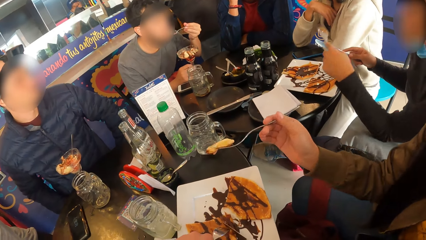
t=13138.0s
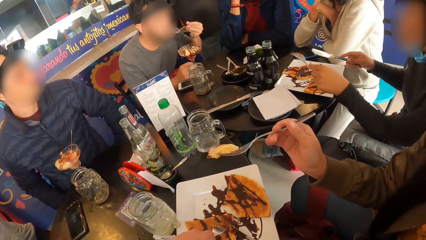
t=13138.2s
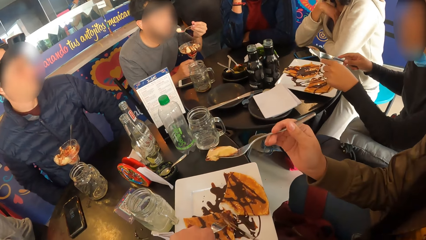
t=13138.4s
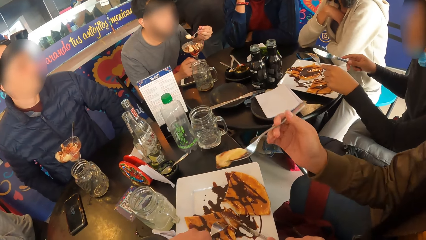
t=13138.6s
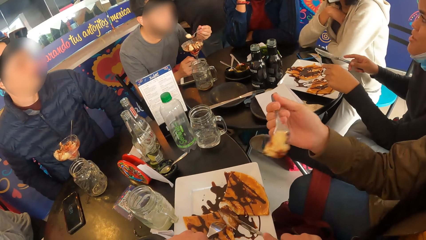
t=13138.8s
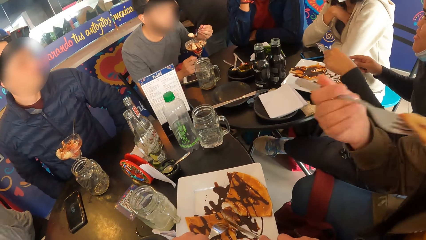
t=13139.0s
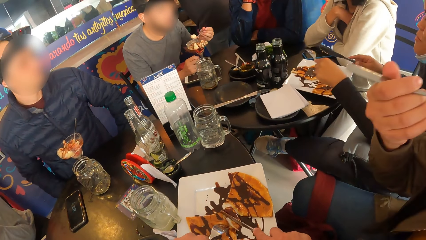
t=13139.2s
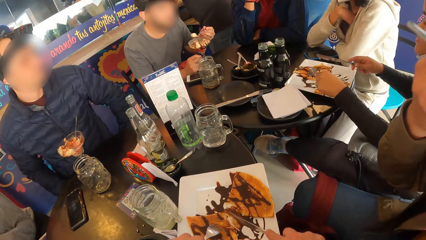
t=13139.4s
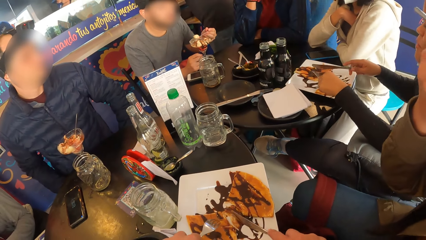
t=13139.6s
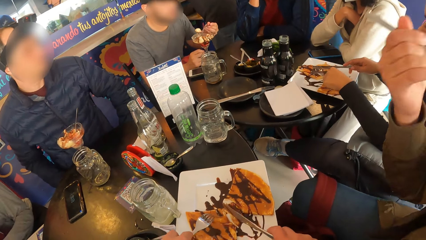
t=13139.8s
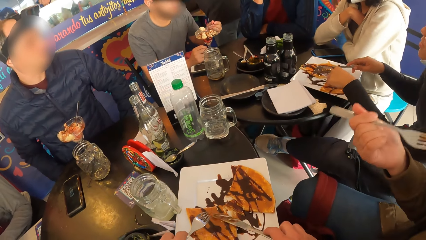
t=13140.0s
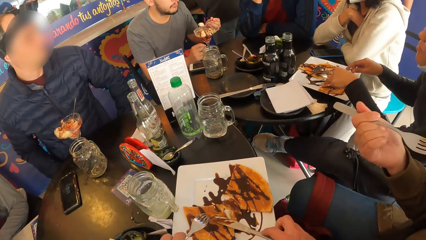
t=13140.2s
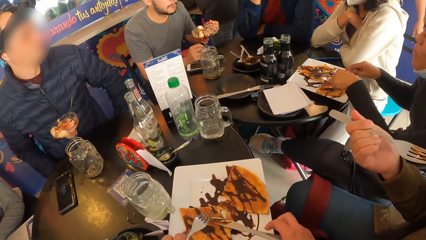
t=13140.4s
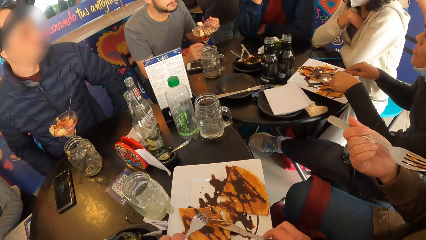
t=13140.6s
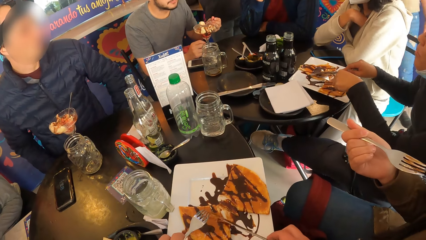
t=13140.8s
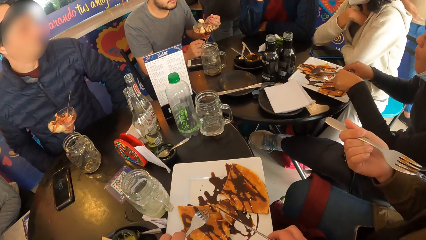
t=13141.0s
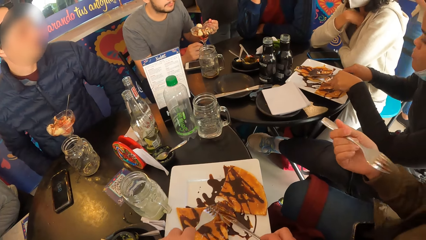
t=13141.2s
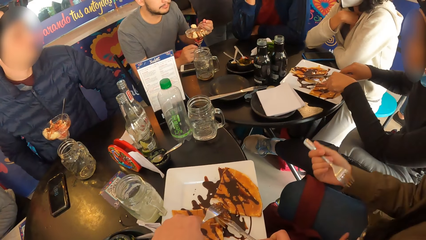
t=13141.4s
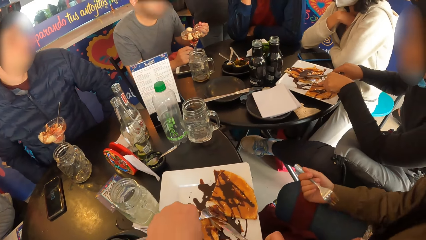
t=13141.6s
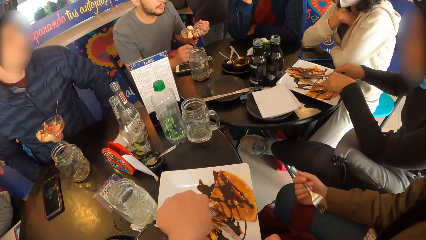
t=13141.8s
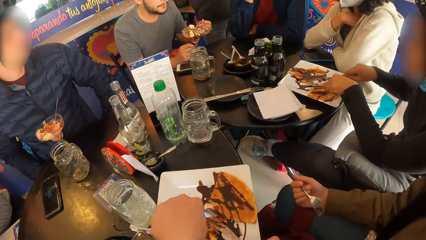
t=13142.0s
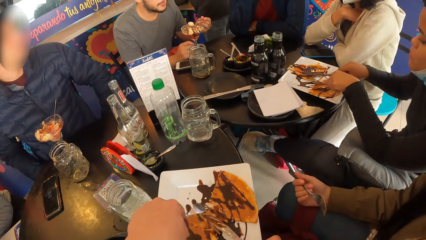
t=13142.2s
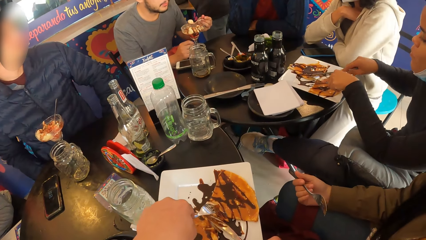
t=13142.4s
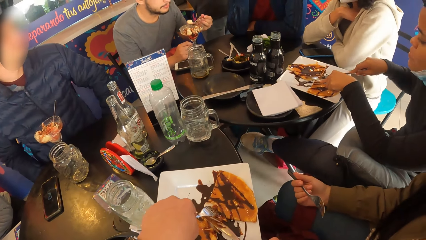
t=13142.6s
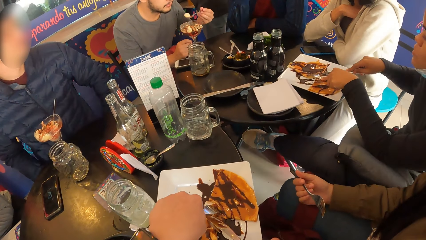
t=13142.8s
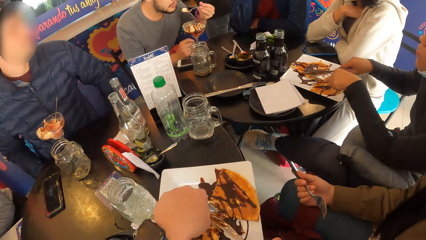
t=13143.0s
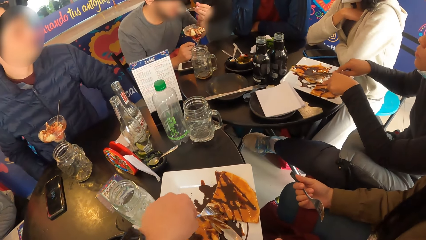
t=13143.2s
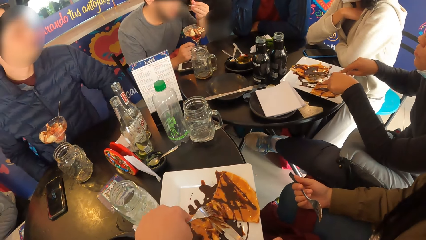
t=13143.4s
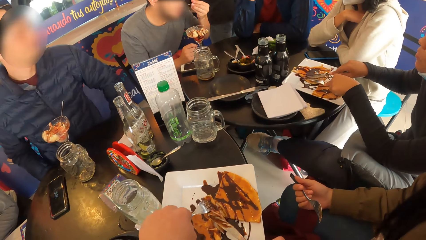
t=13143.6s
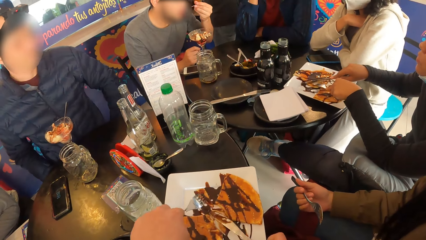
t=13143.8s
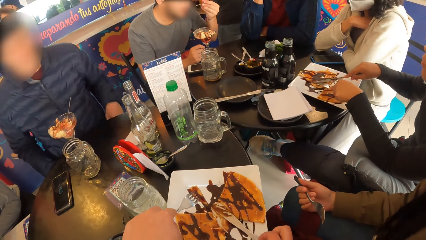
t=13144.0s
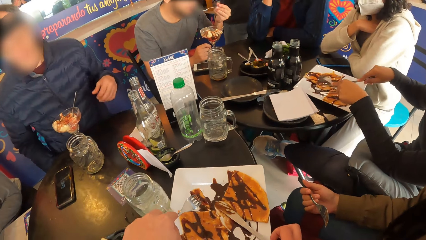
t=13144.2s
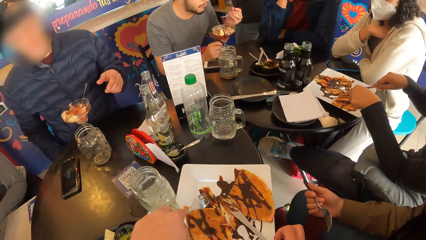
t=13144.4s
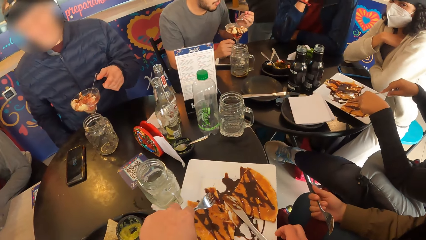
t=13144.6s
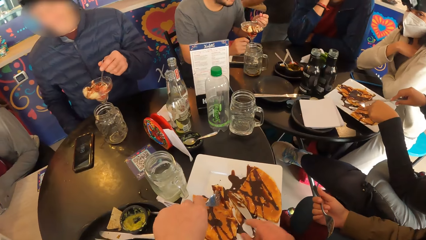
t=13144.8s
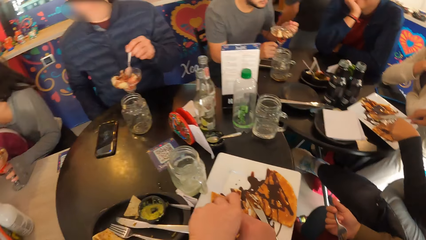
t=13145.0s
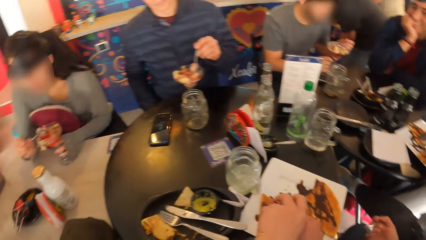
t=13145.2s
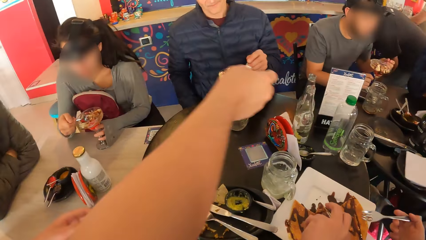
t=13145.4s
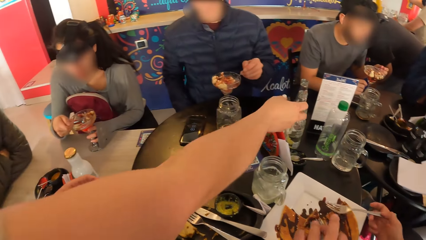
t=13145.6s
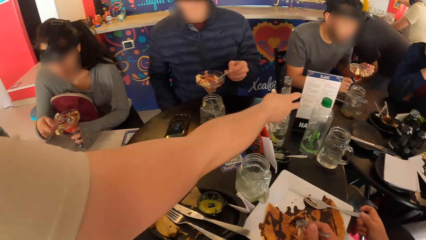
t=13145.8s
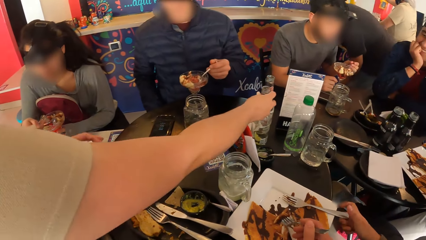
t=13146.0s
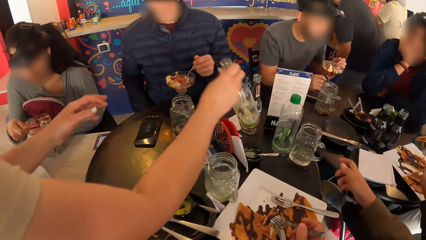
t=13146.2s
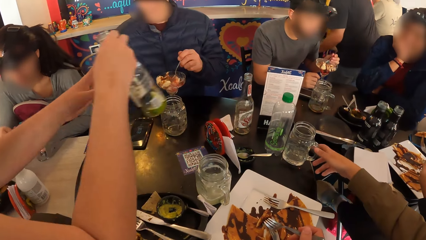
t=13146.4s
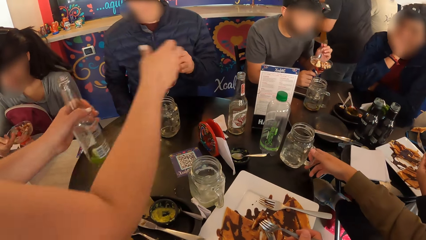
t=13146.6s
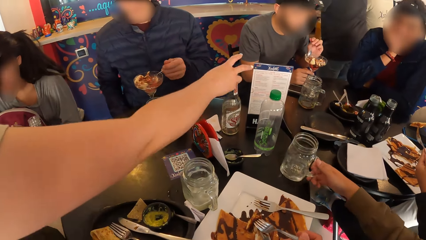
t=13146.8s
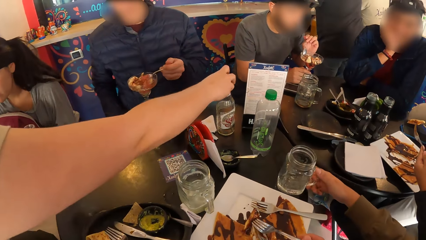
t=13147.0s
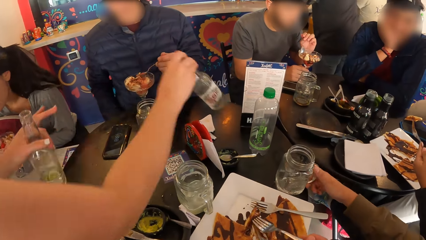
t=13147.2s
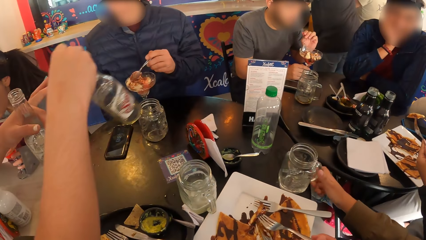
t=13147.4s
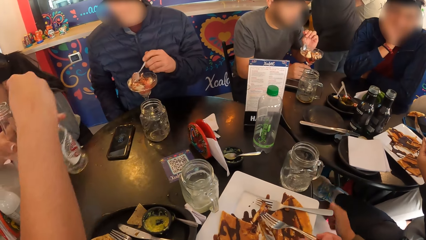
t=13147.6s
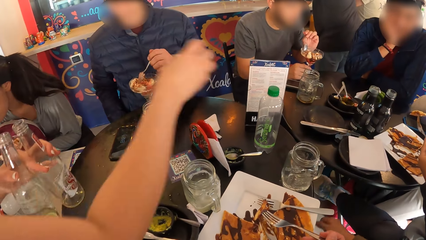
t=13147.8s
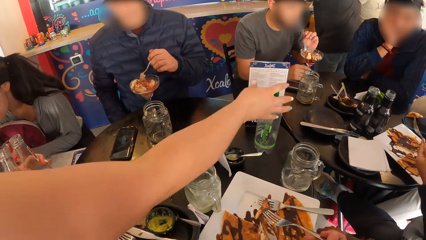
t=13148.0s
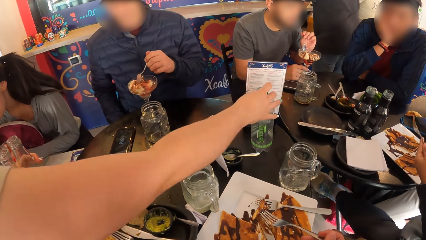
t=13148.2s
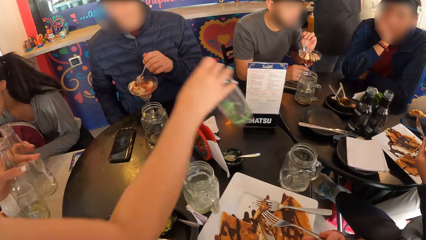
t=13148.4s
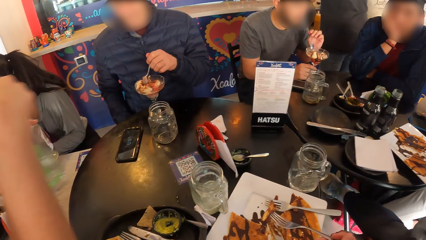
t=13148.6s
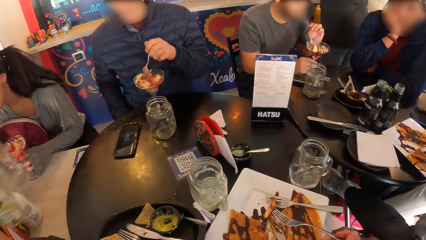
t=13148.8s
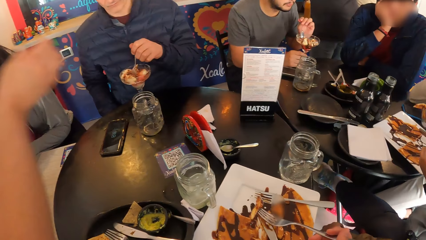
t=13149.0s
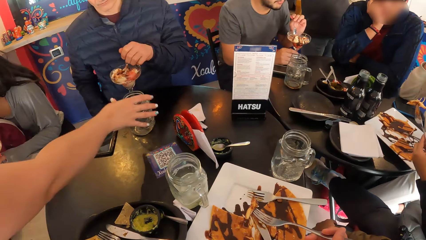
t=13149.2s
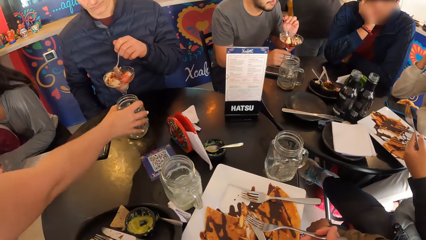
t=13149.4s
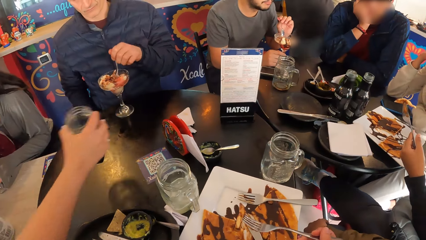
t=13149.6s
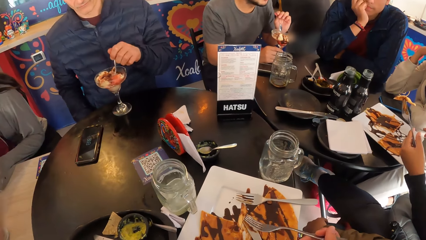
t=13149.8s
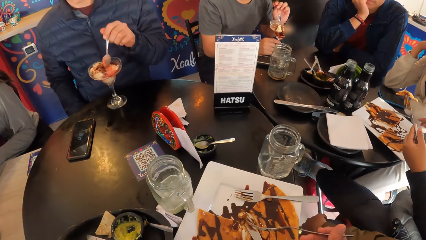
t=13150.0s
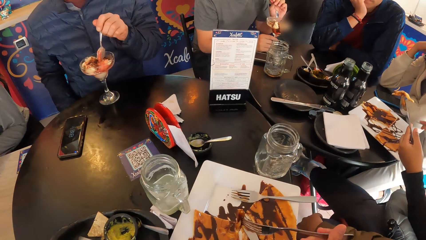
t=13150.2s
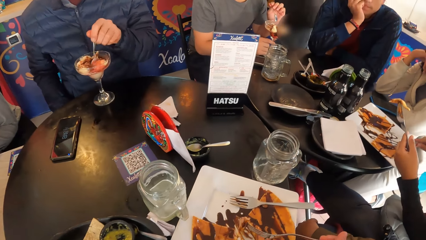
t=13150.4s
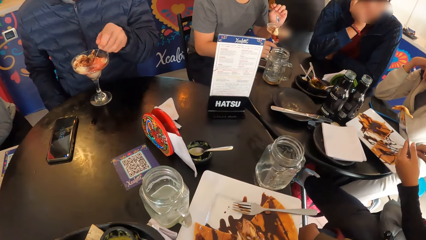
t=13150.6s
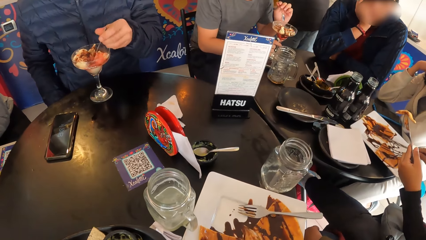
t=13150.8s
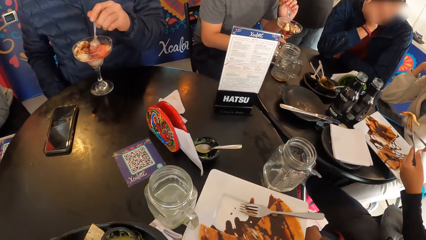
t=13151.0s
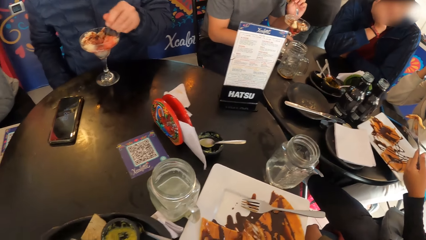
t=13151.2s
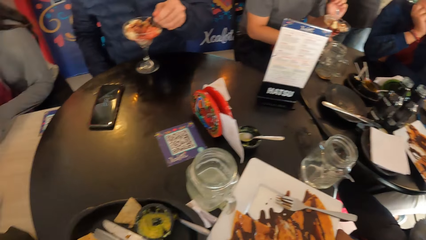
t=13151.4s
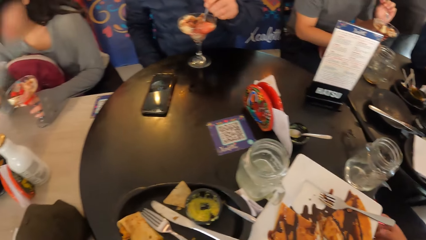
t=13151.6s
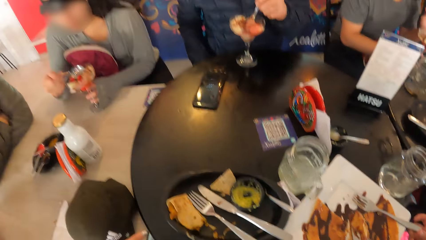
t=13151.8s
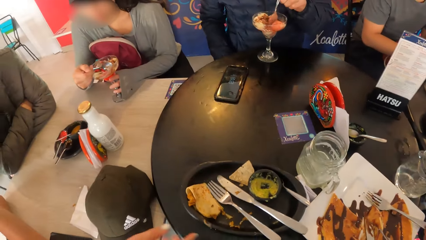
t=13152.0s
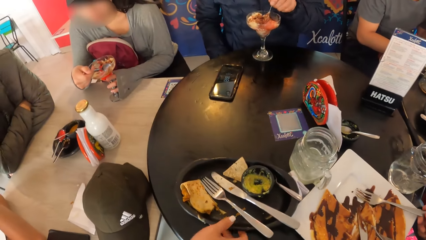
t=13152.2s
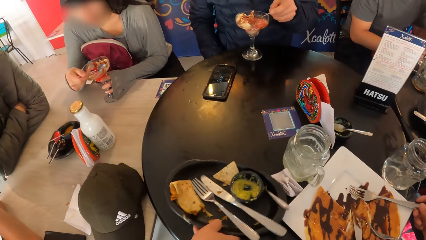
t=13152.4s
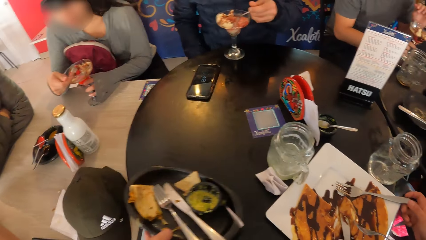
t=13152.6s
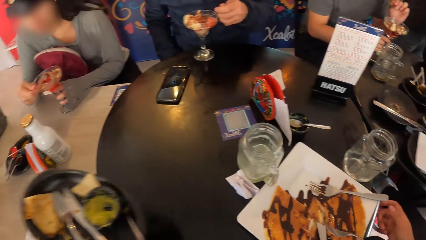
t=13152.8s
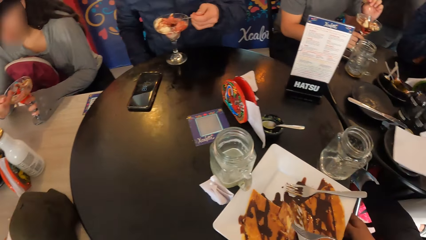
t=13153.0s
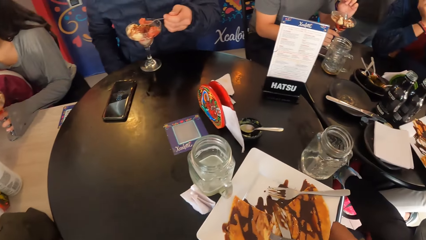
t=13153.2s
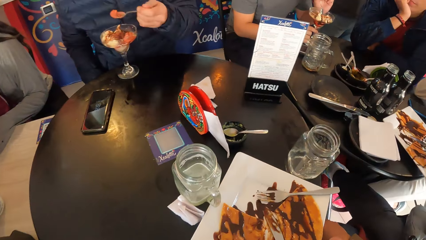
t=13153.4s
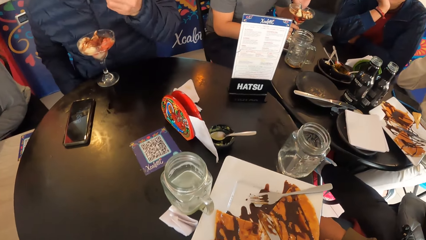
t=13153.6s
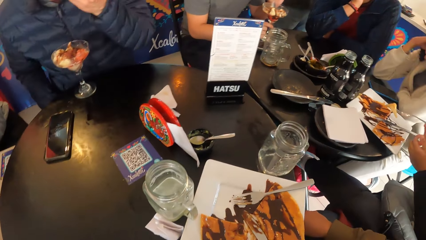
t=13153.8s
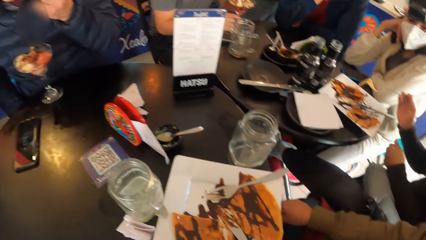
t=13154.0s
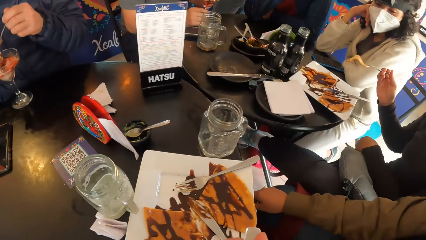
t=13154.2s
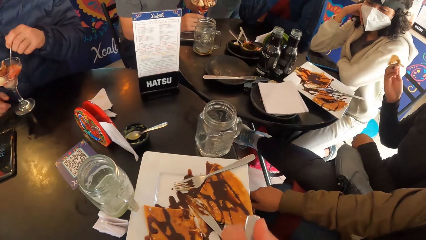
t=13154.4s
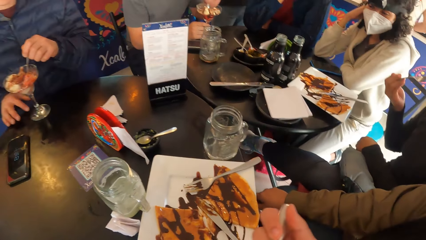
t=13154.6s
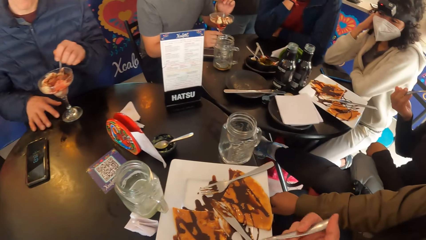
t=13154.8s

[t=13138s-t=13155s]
The woman eats the pancake on the fork in her right hand. The camera wearer takes food with a fork. She passes the fork in her left hand to her right hand. Another woman picks up a bottle from the table with her right hand. The first woman moves the mug on the table with her right hand. The other woman passes the bottle to her left hand. The other woman picks up the bottle from the table with her right hand. She picks it up again. The other woman passes the bottle to her left hand. The other woman picks up the bottle from the table with her right hand. The other woman picks up a plate from the table with her right hand.
